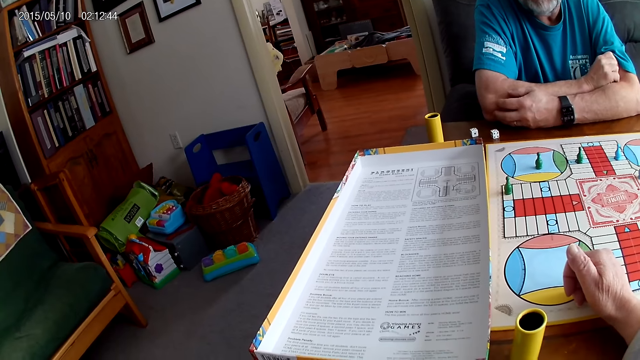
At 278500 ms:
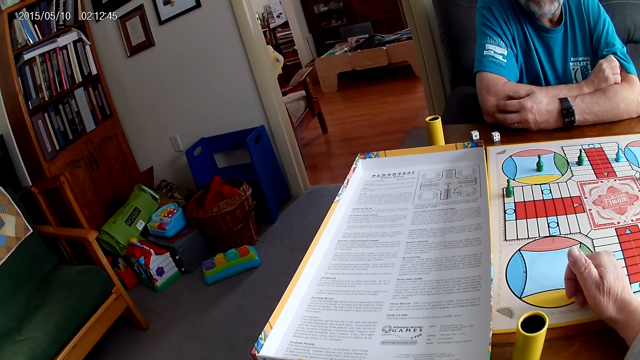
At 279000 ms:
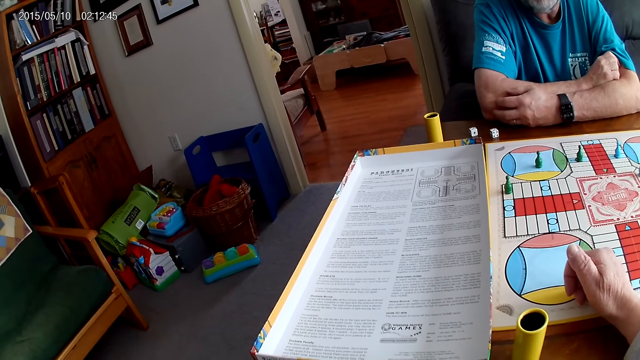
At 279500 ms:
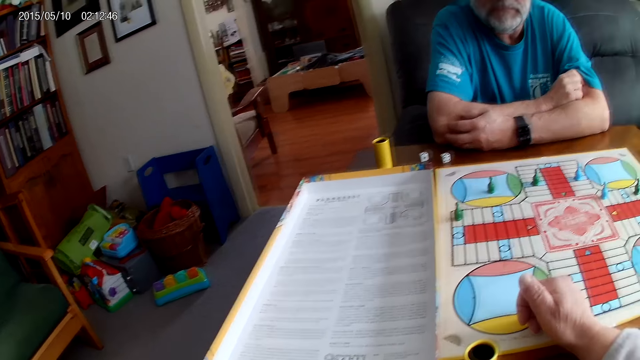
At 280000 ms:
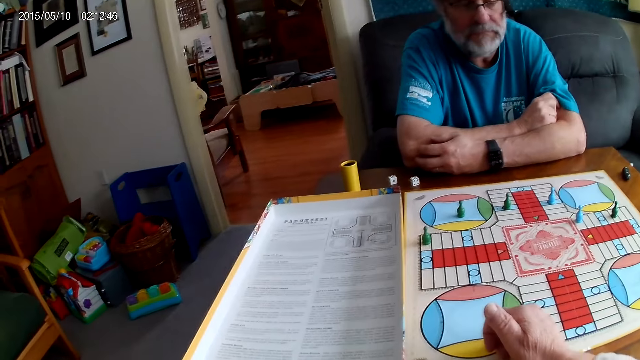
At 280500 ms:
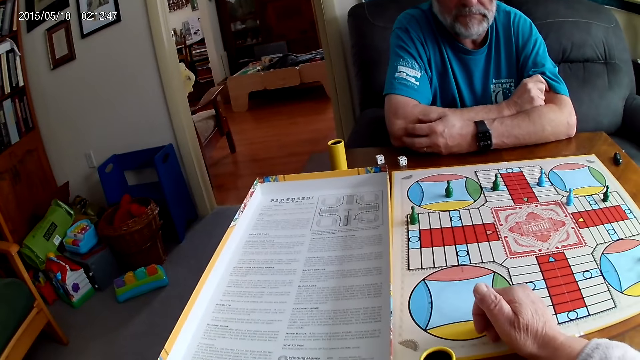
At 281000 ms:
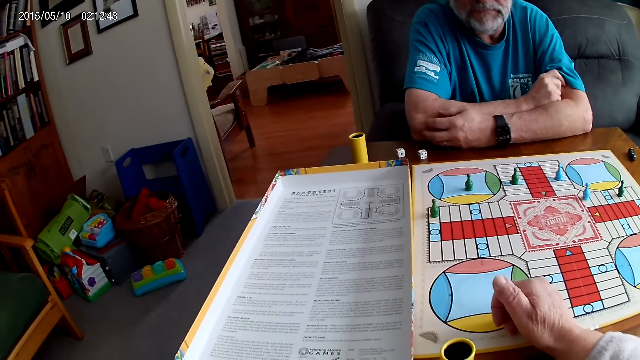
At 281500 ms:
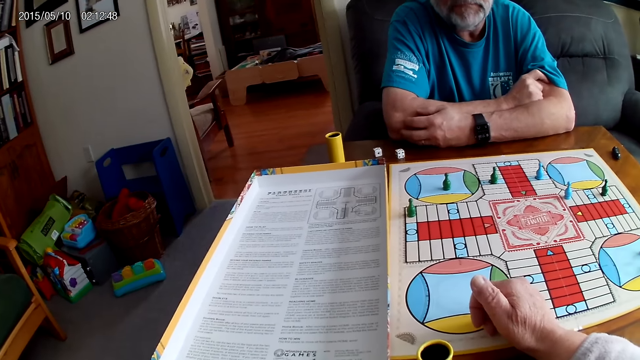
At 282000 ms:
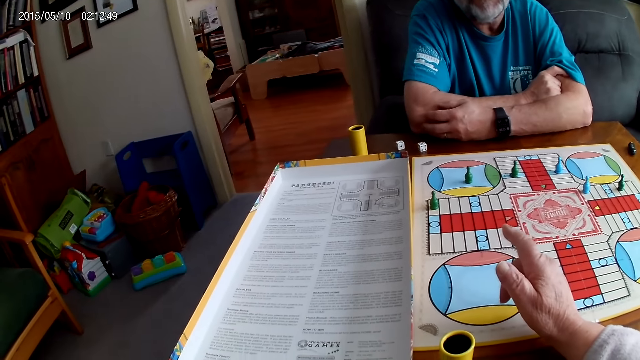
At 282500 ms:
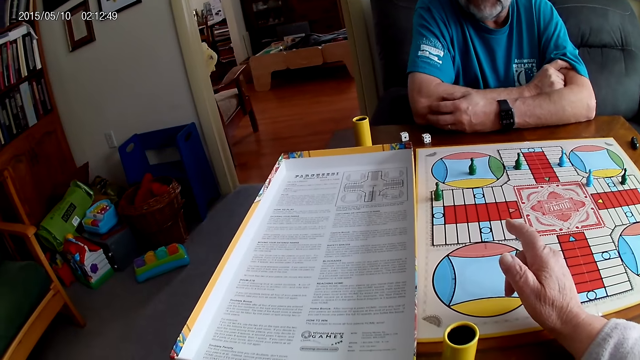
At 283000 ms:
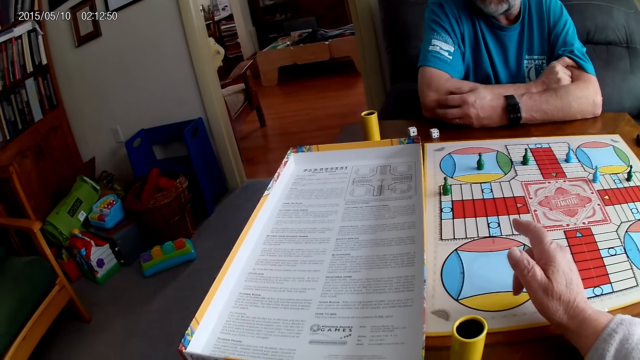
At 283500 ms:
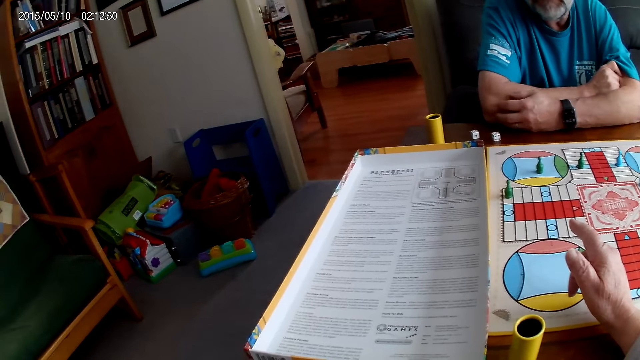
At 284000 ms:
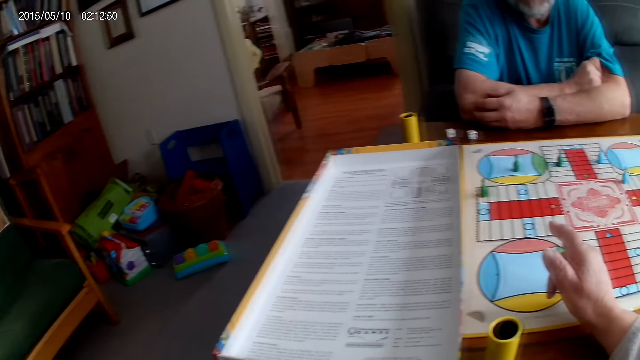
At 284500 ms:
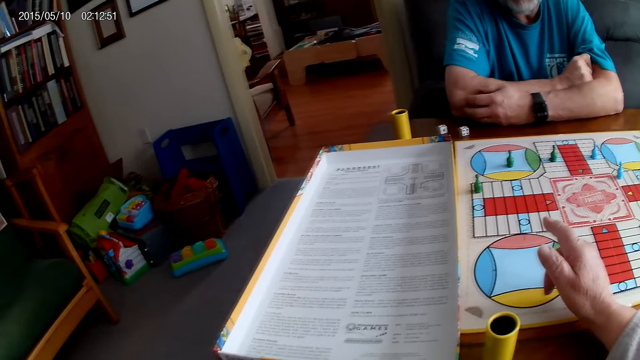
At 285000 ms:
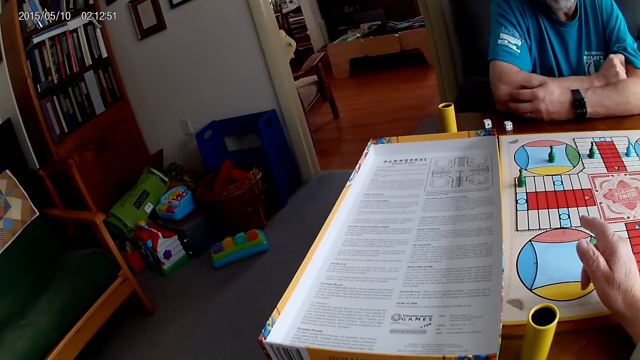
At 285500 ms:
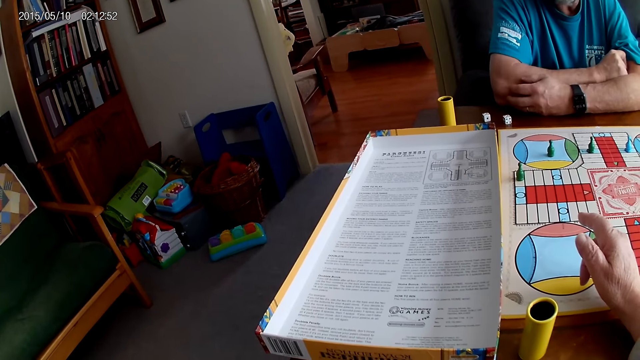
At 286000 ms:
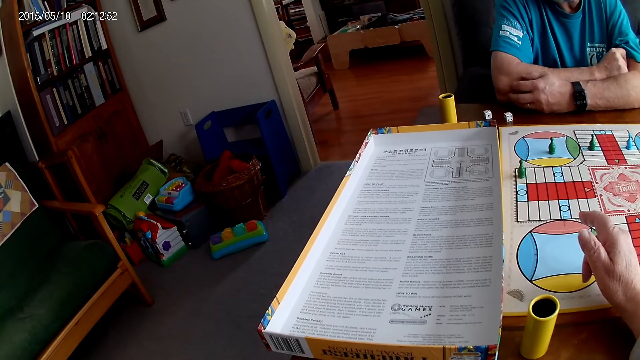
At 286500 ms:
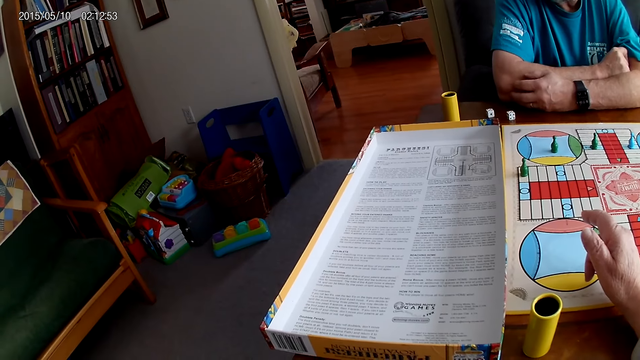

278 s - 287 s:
The camera wearer converses with a man.

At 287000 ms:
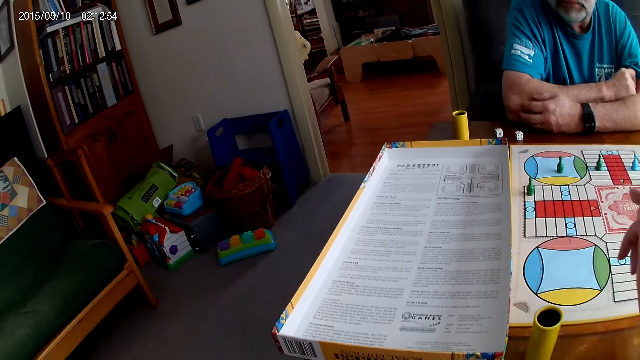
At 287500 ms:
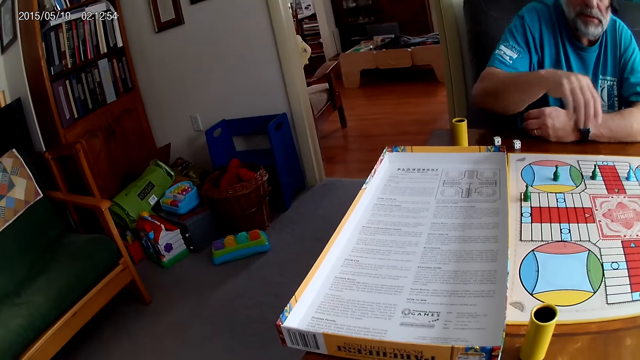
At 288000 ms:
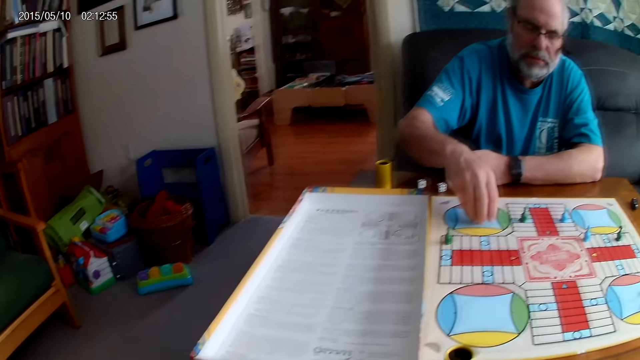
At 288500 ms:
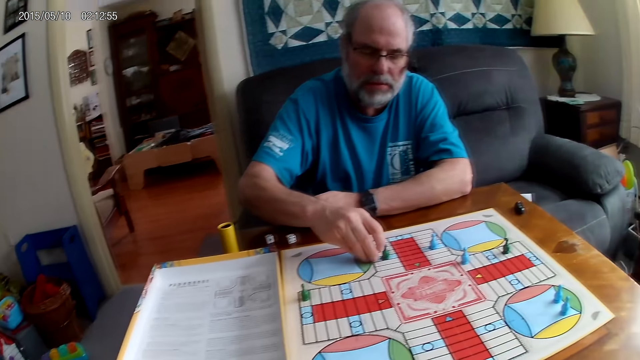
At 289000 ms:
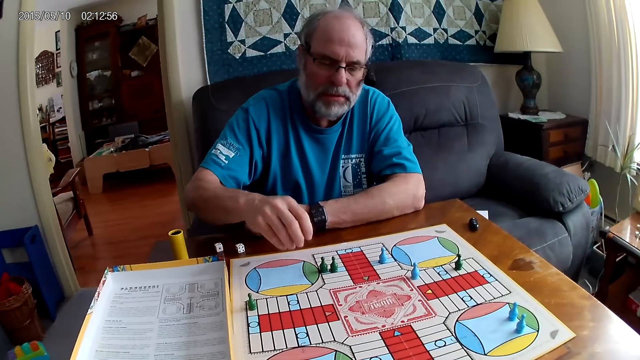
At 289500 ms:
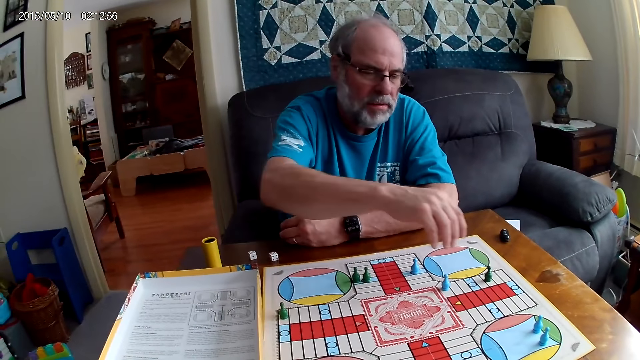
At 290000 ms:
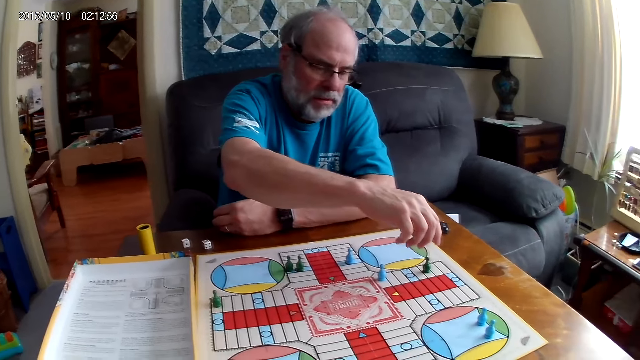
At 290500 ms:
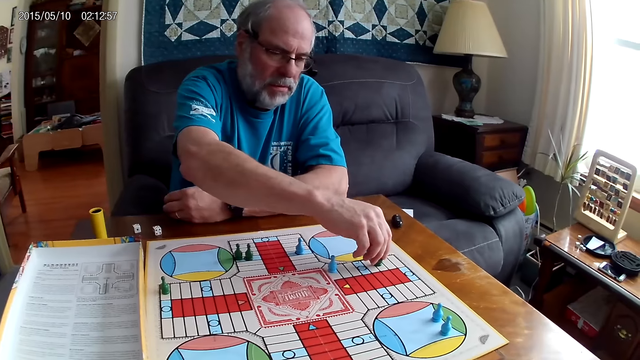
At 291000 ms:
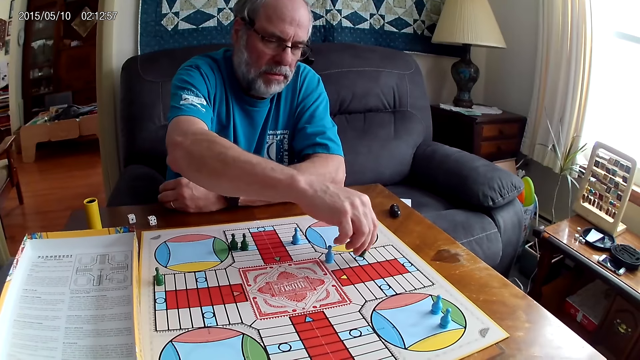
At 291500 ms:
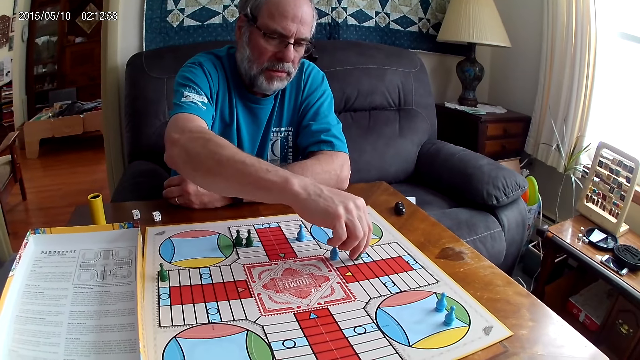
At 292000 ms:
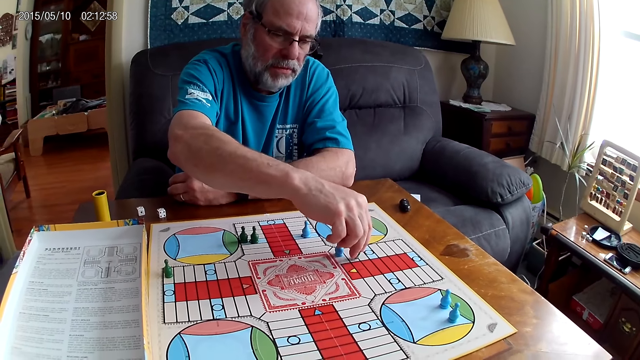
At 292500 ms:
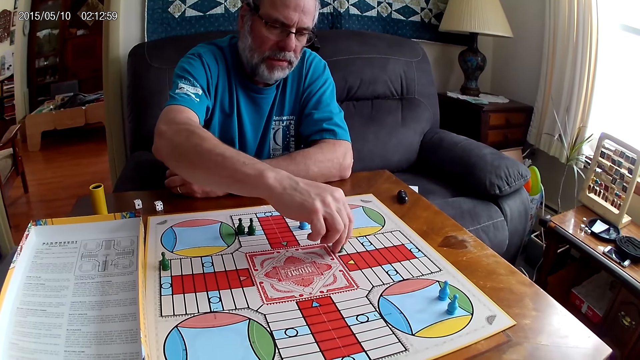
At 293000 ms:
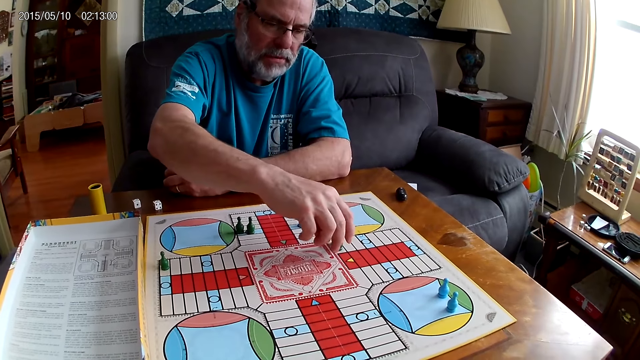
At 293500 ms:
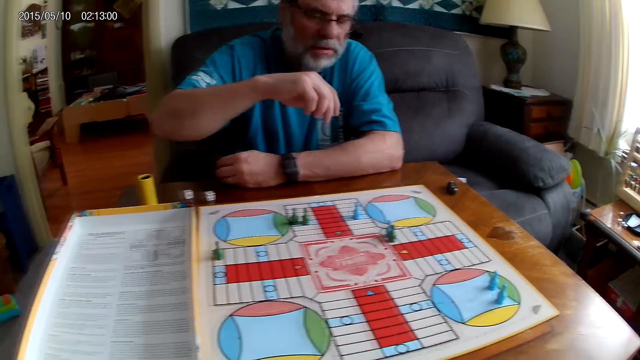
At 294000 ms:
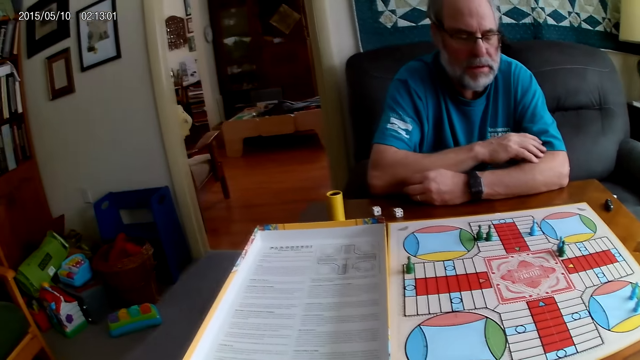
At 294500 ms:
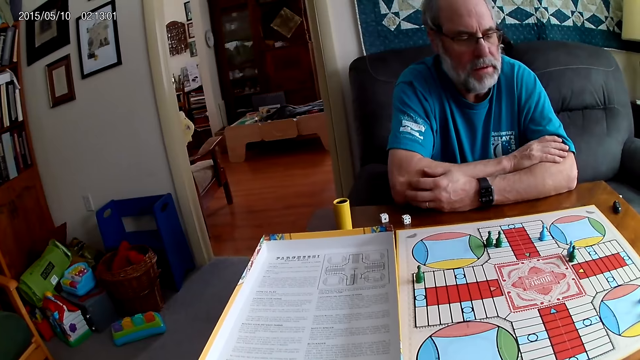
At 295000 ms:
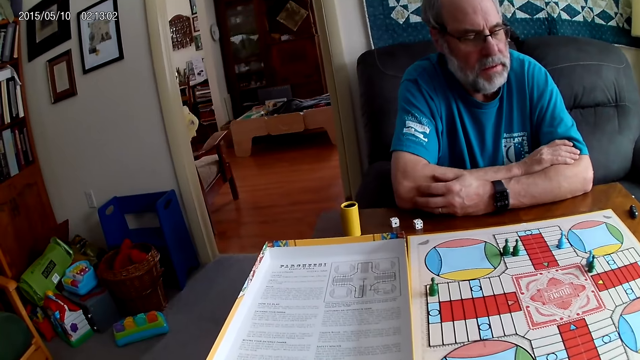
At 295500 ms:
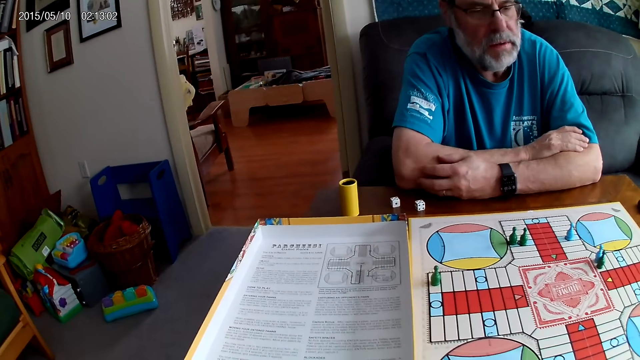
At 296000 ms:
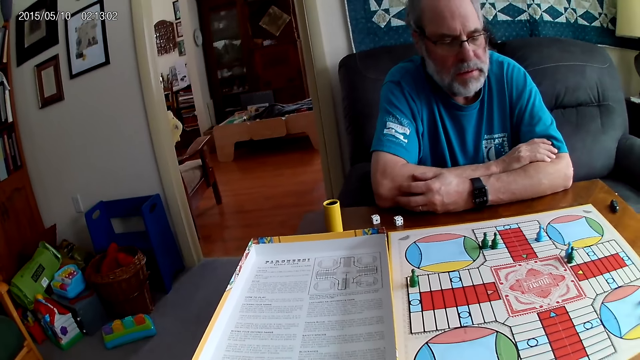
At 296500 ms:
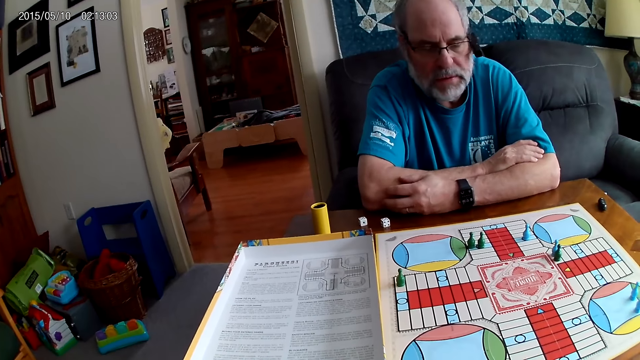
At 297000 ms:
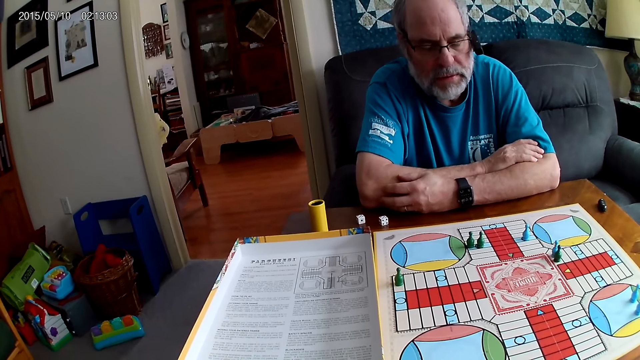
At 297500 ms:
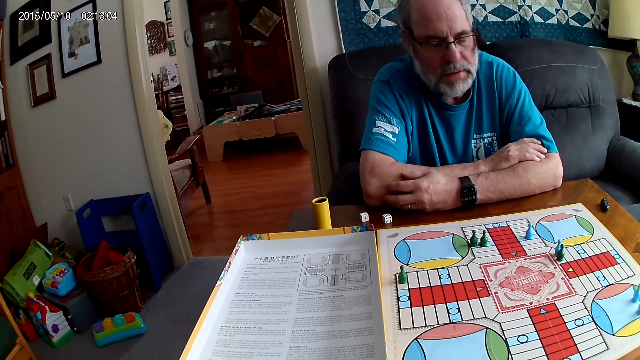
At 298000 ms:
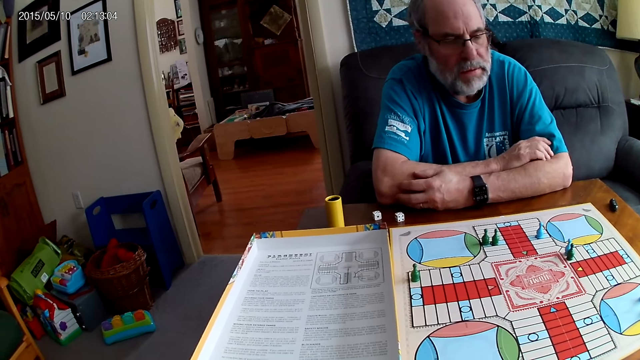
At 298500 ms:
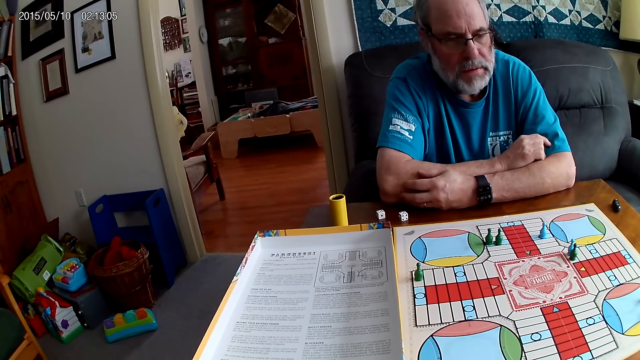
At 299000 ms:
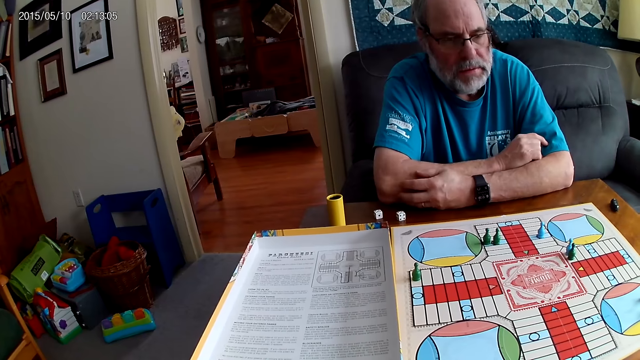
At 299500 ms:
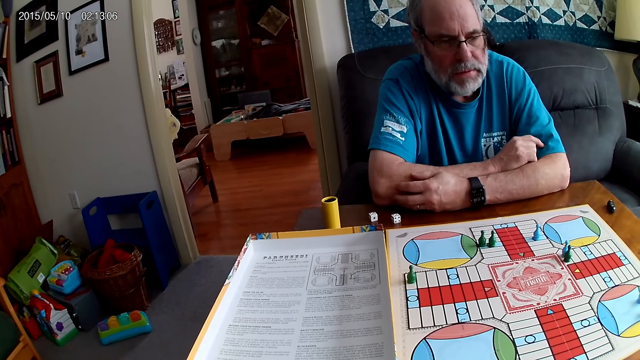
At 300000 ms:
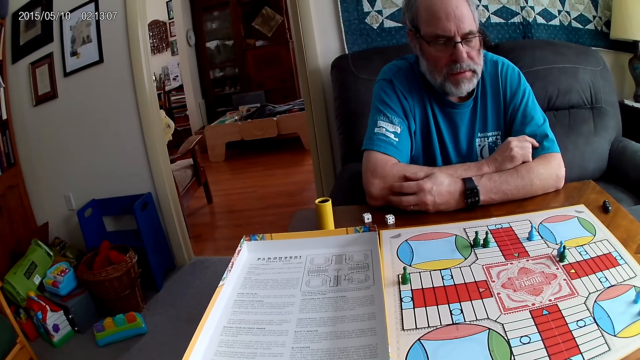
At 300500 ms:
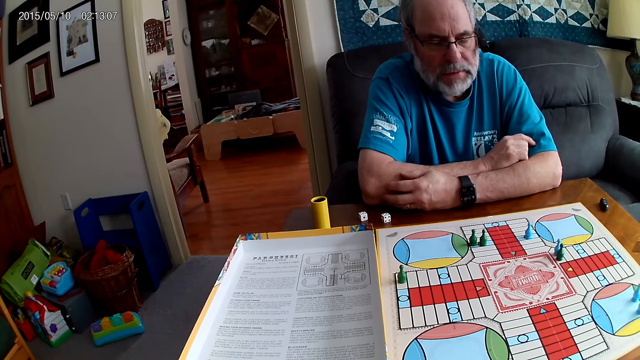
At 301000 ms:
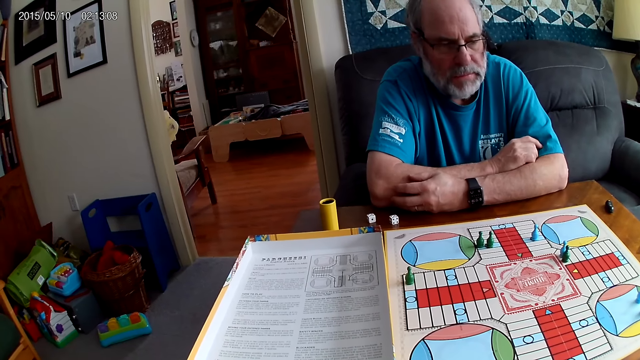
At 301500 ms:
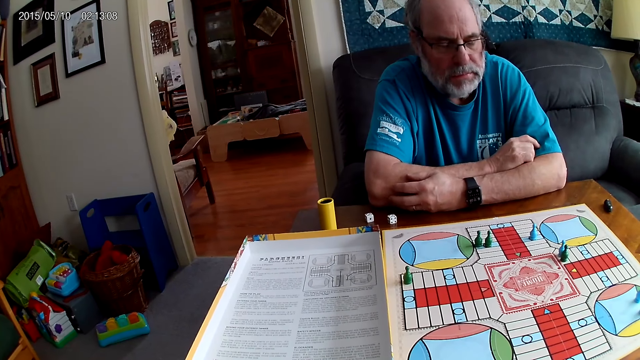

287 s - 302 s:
A man moves a green pawn on a Ludo board to the left with his right hand. He moves another green pawn through some cells on the Ludo board with his right hand. The camera wearer reads the instruction.
